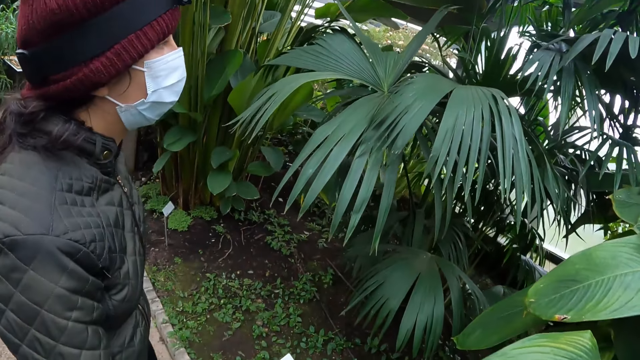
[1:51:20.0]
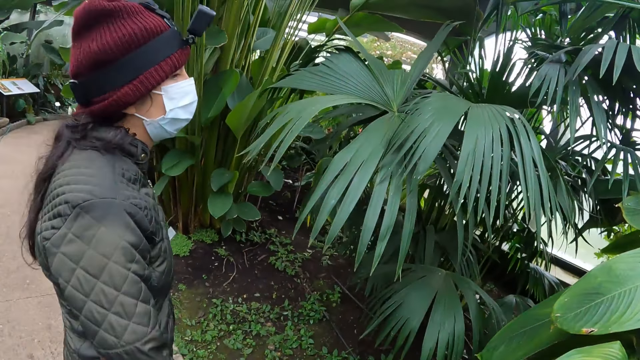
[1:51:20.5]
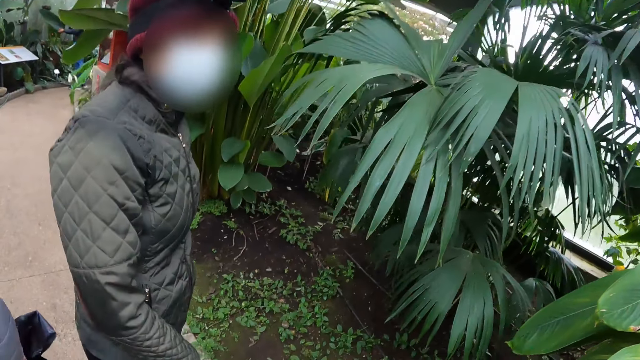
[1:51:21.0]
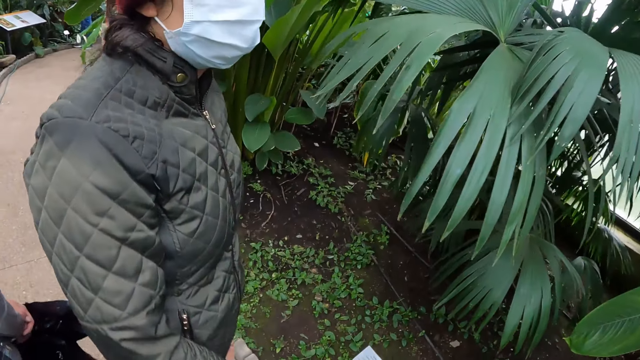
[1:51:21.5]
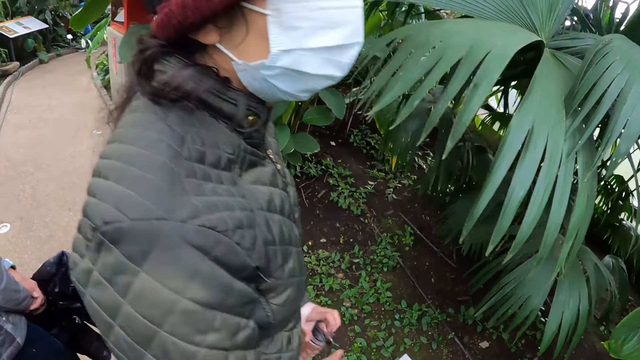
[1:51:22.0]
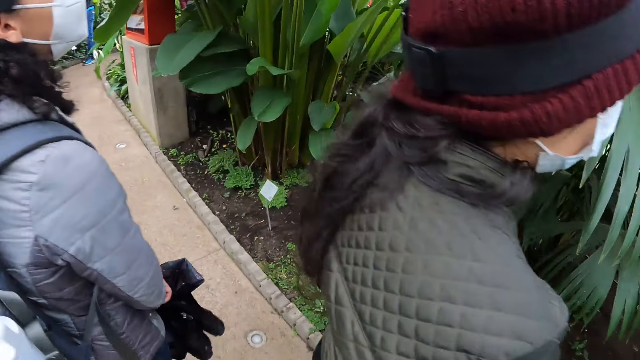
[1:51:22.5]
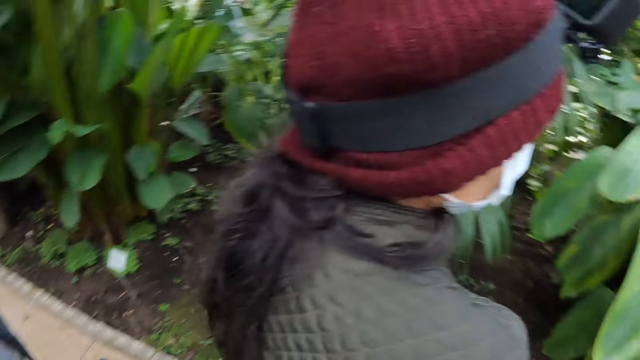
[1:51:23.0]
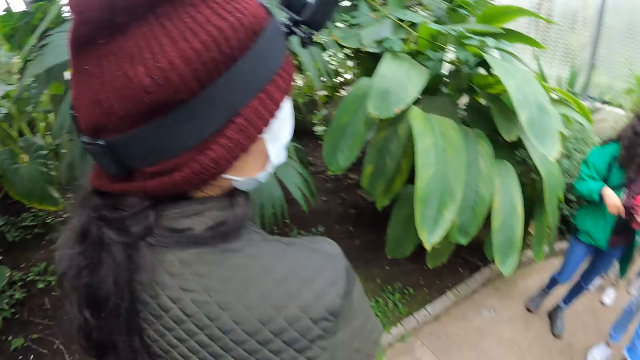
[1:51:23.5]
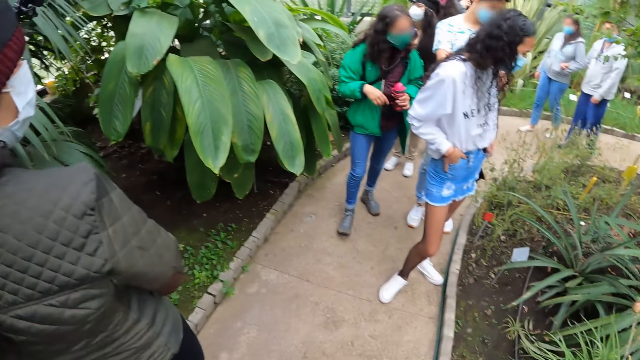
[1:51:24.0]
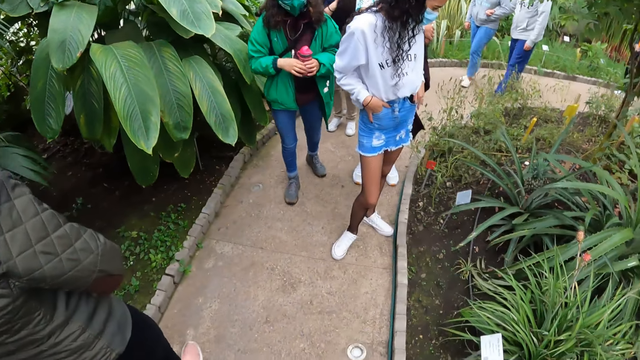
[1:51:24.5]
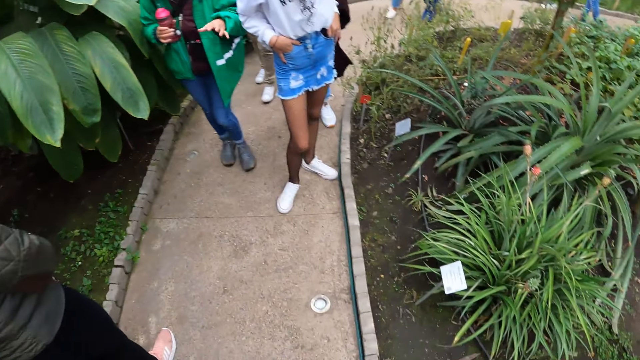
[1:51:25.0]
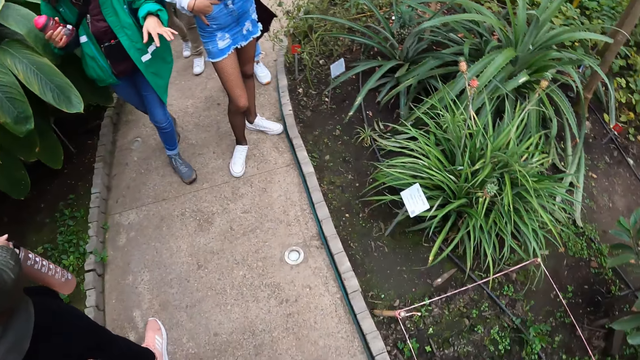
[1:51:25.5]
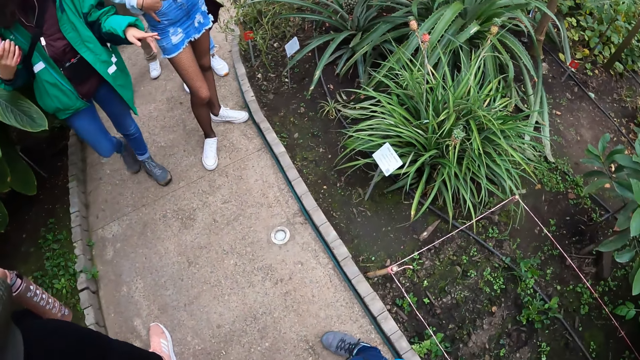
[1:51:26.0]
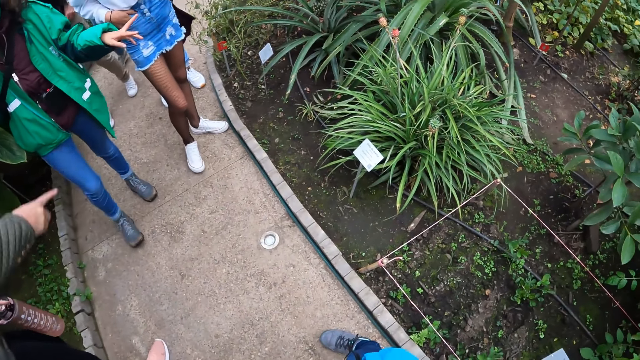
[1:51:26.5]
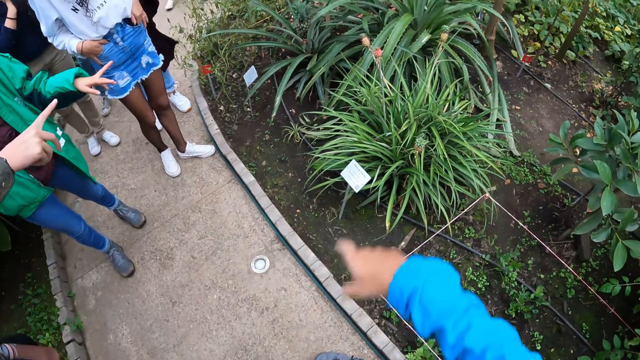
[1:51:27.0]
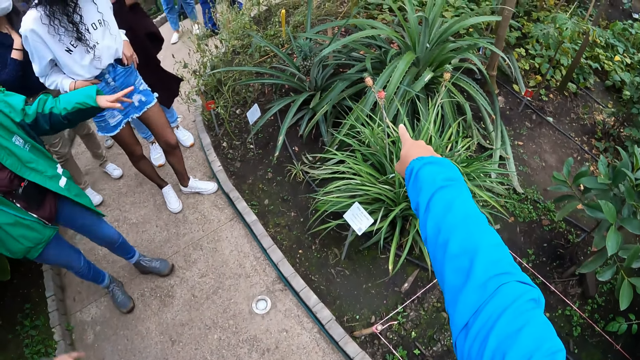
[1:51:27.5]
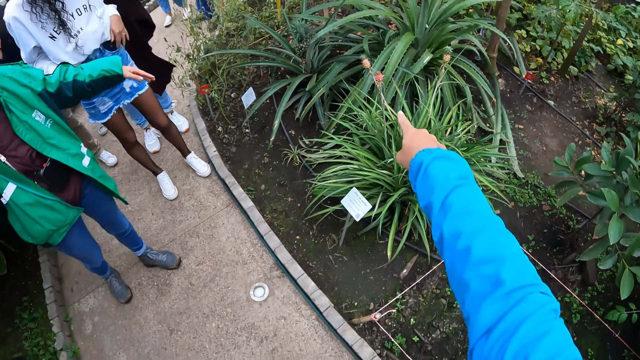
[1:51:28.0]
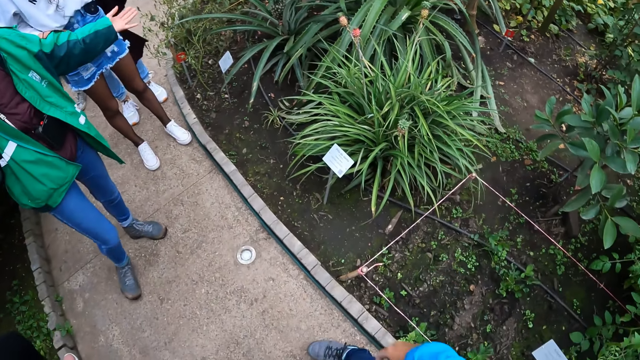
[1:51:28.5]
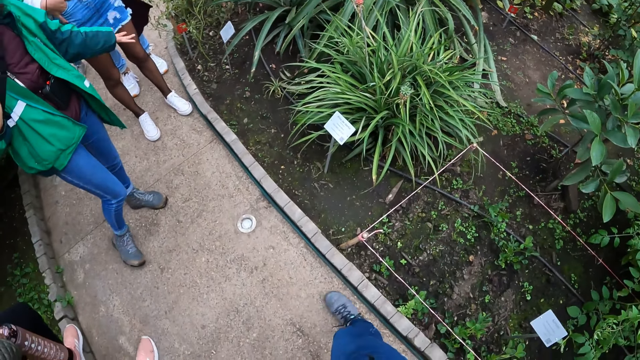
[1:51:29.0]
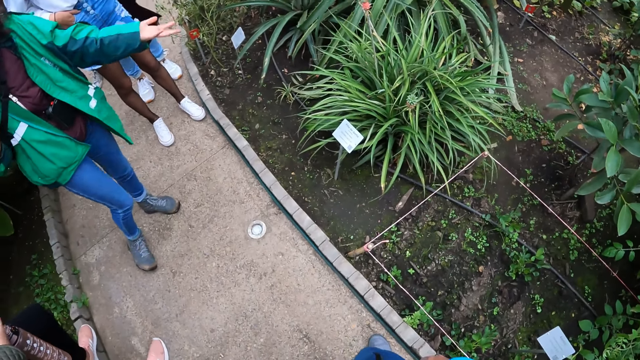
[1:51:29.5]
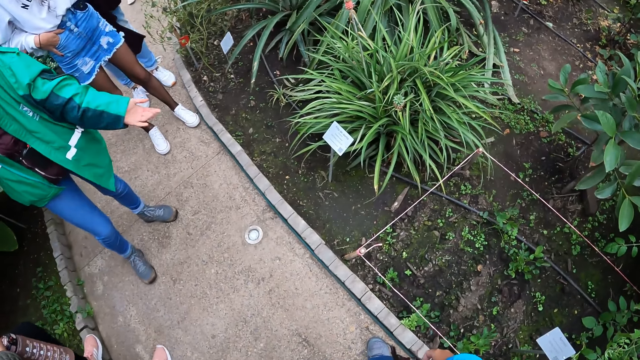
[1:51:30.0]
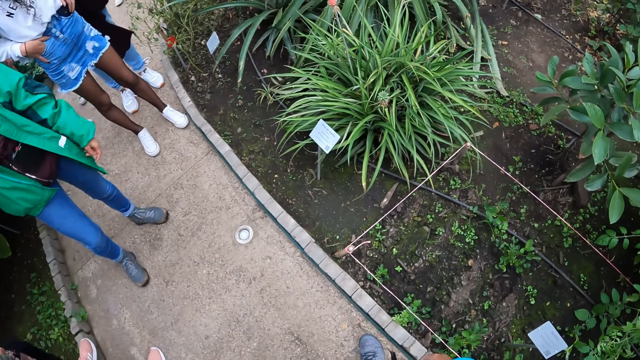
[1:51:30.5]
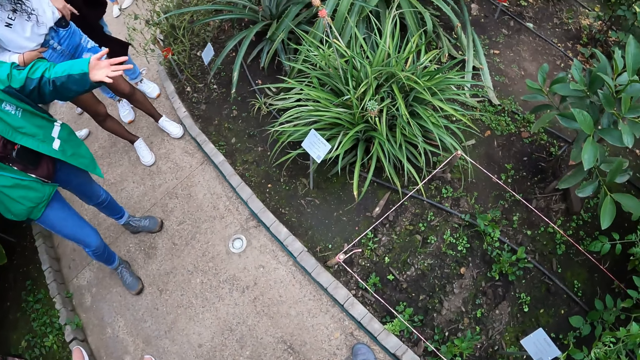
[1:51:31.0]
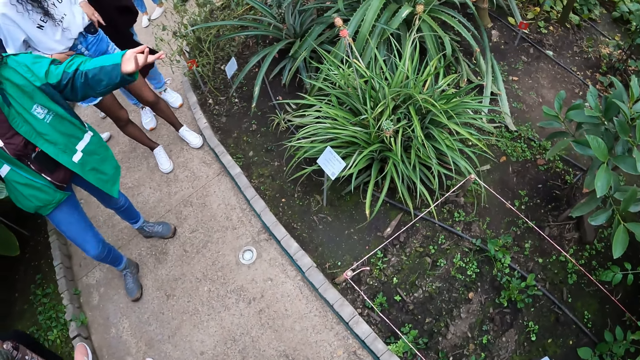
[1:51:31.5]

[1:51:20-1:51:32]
A lady touches the plants. The camera wearer looks around the field. A woman interacts with another woman. The camera wearer interacts with the other woman. They point to the plants. Another lady points out to the plants.

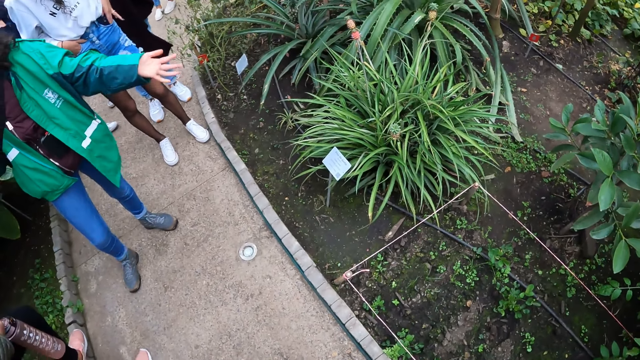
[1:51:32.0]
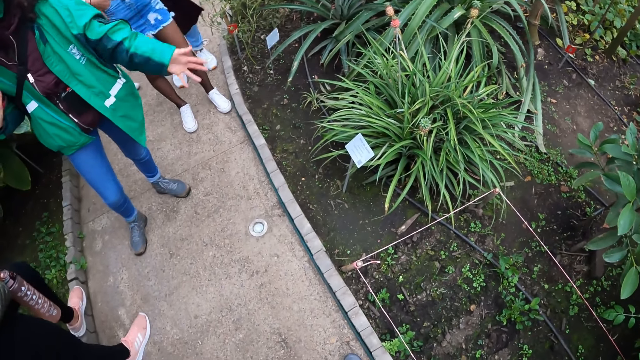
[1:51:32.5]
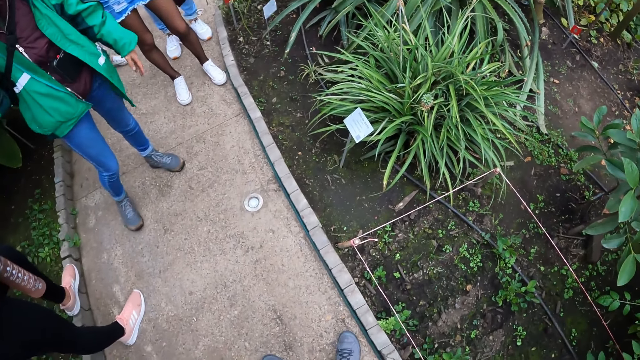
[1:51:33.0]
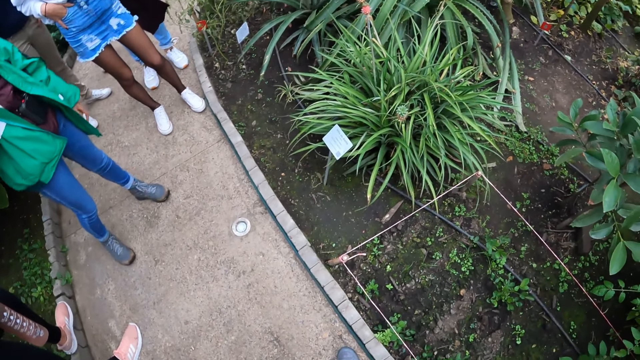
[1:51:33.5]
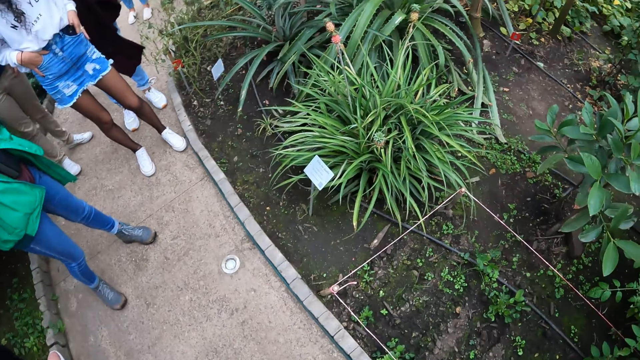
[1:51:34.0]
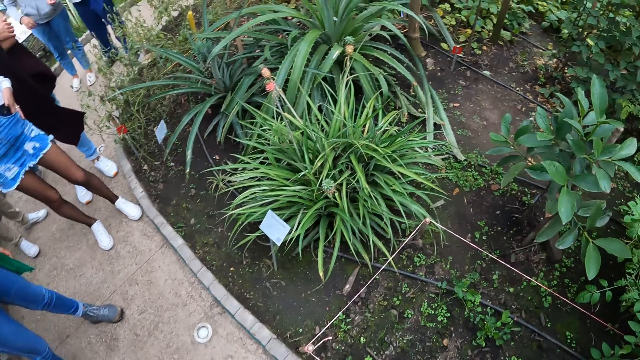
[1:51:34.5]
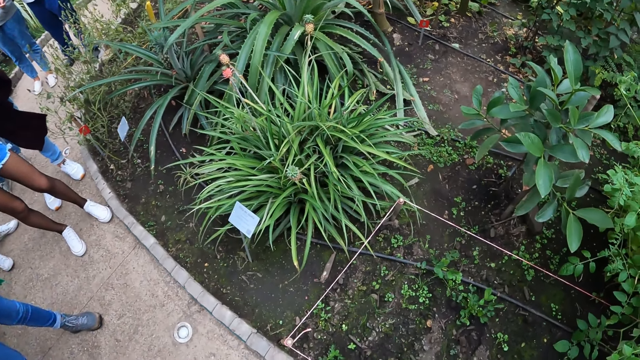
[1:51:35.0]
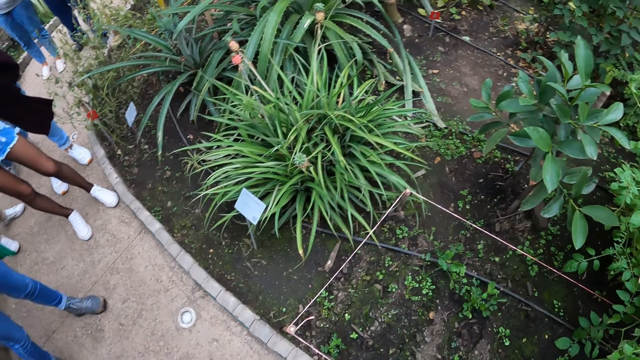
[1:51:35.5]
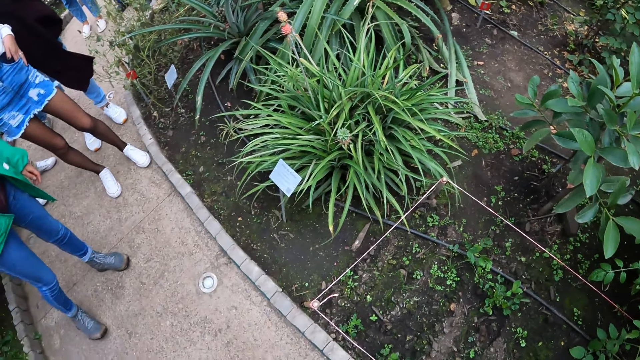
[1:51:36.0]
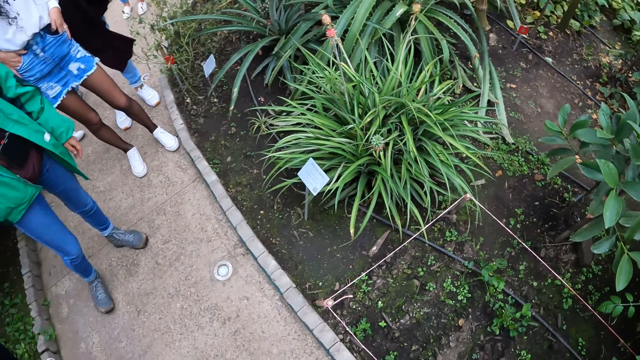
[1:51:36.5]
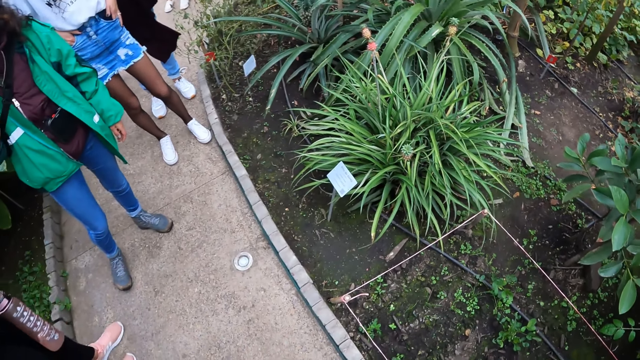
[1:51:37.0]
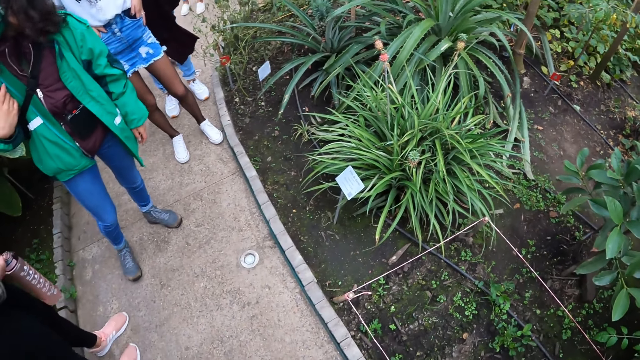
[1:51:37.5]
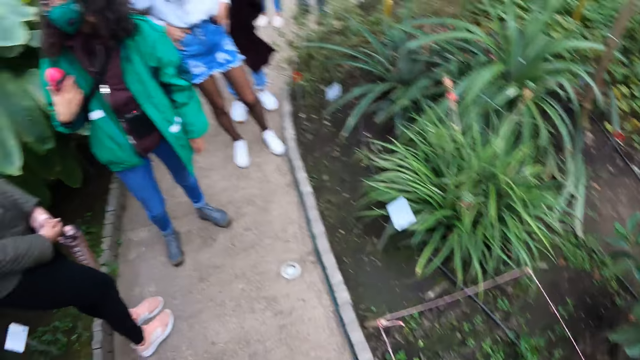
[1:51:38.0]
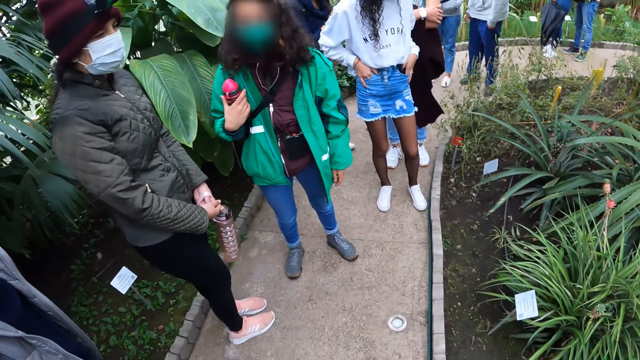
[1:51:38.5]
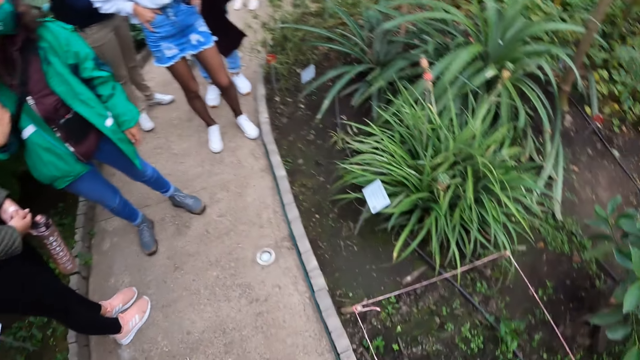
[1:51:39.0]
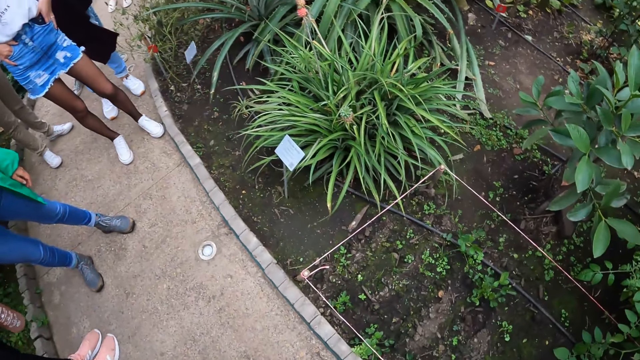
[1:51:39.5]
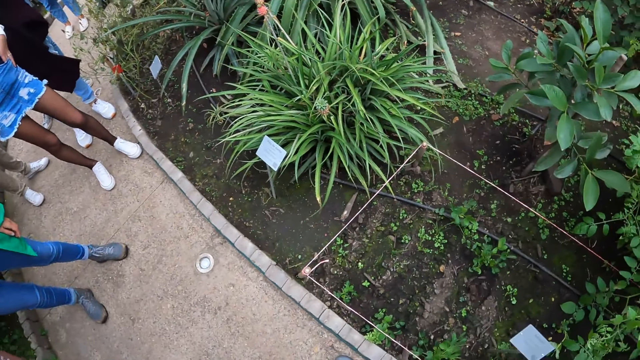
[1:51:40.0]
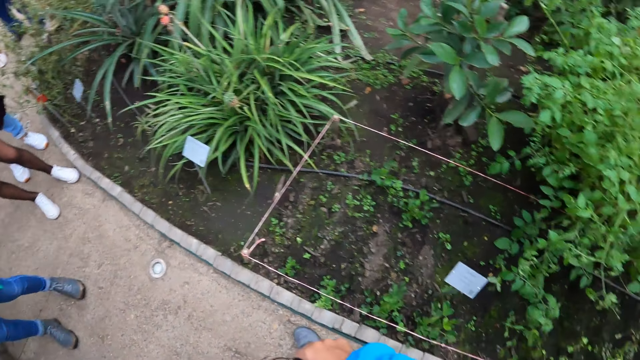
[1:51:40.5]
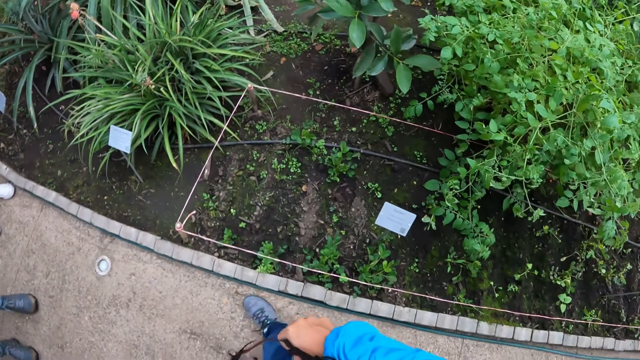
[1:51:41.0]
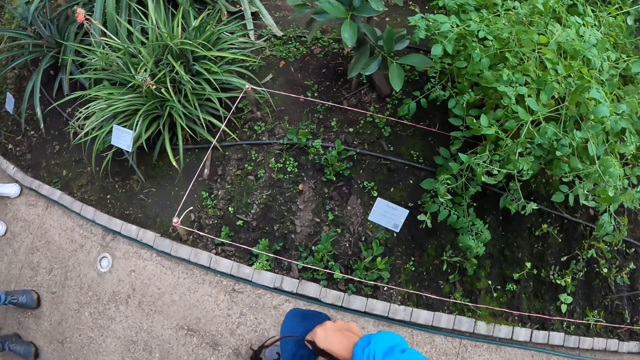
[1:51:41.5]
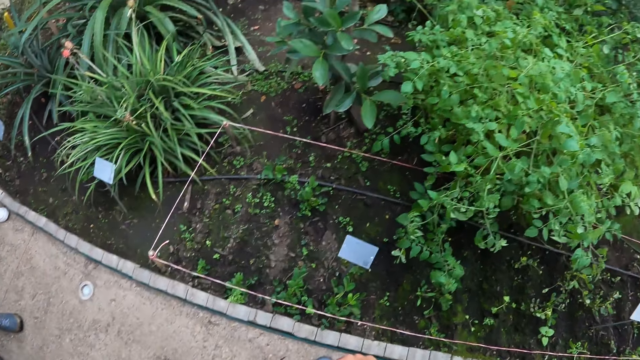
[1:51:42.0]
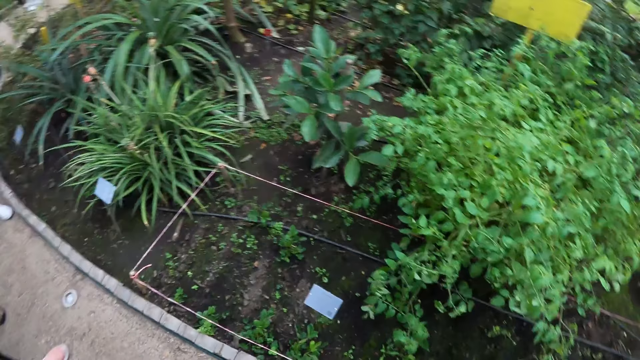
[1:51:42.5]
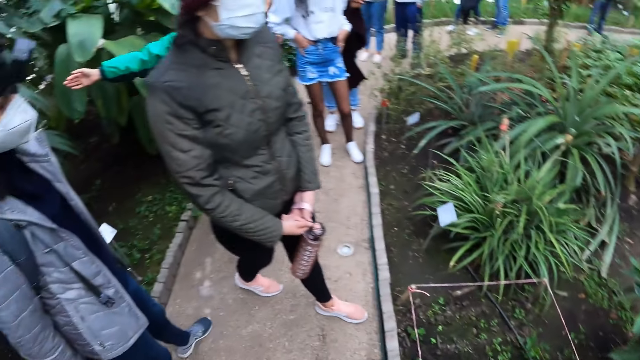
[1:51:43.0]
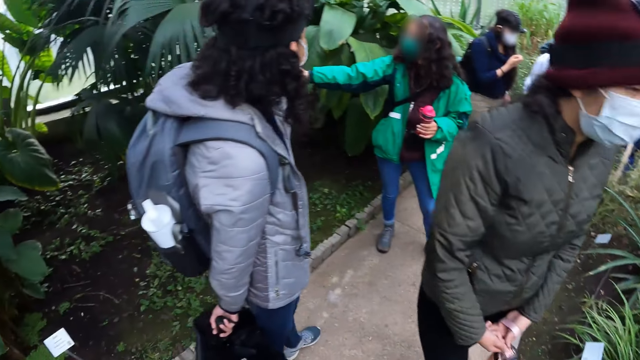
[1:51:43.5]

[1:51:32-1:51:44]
A lady gestures out with her hand. The camera wearer looks around the field.
